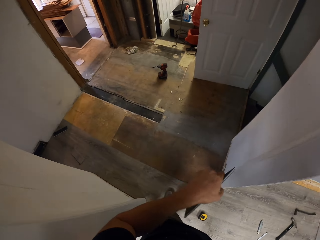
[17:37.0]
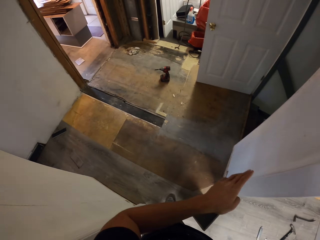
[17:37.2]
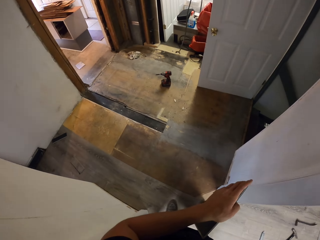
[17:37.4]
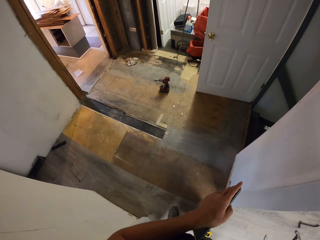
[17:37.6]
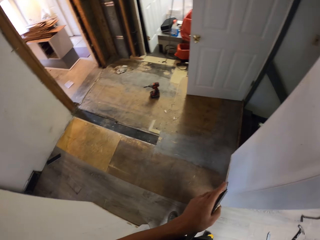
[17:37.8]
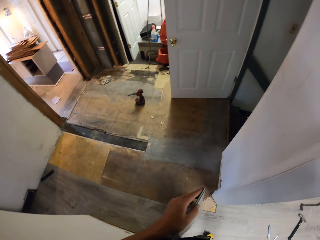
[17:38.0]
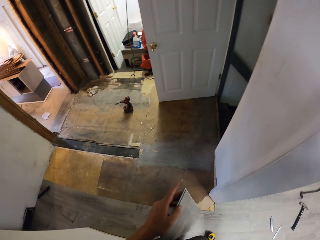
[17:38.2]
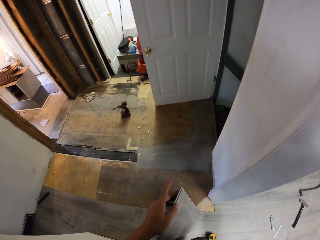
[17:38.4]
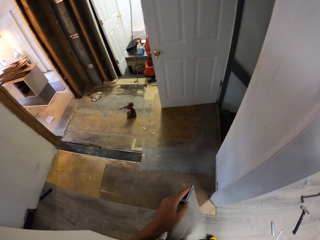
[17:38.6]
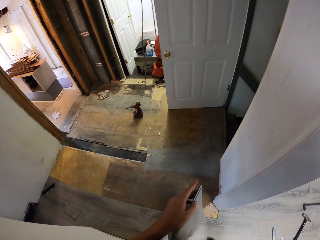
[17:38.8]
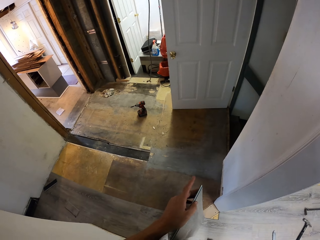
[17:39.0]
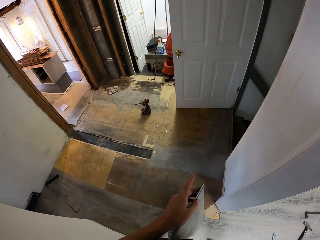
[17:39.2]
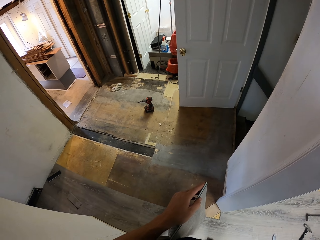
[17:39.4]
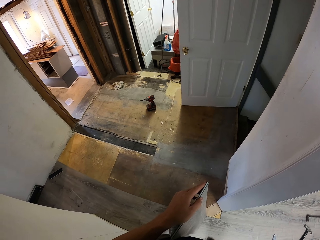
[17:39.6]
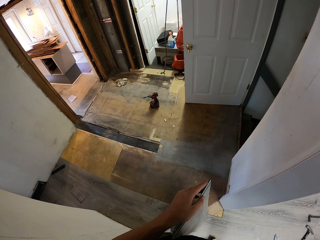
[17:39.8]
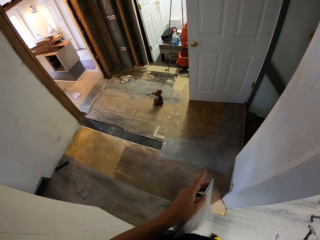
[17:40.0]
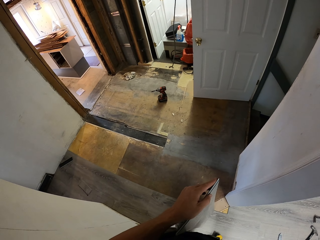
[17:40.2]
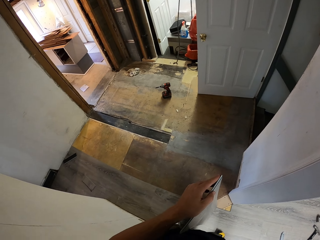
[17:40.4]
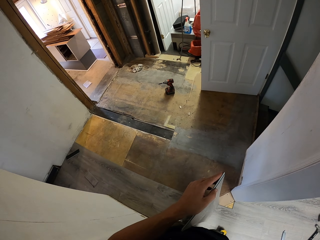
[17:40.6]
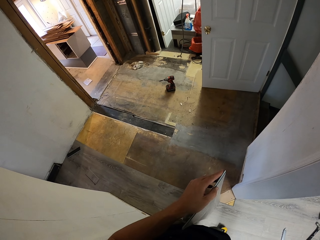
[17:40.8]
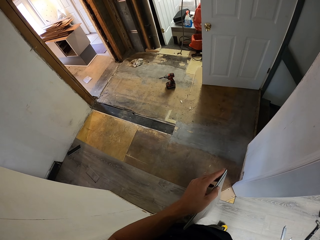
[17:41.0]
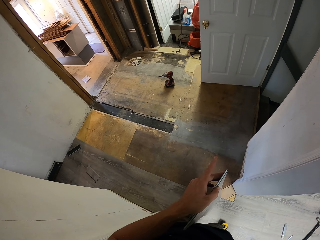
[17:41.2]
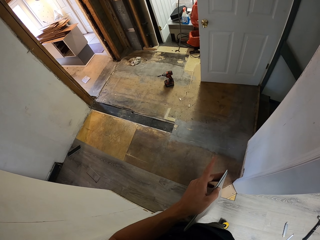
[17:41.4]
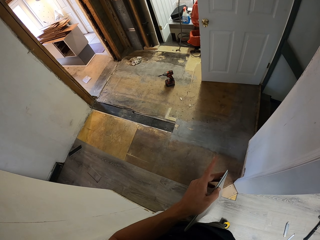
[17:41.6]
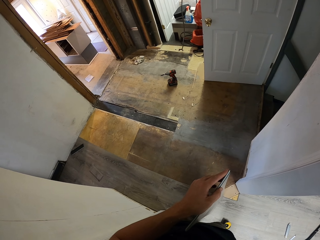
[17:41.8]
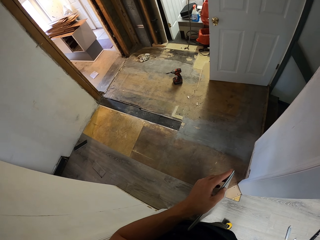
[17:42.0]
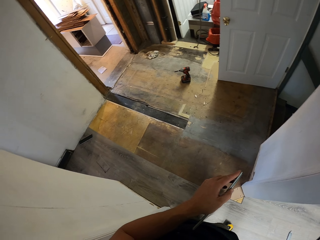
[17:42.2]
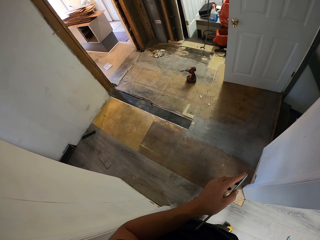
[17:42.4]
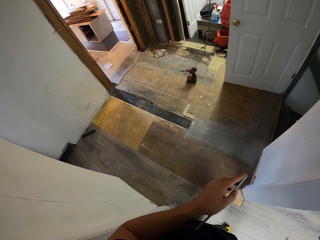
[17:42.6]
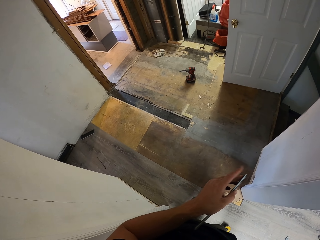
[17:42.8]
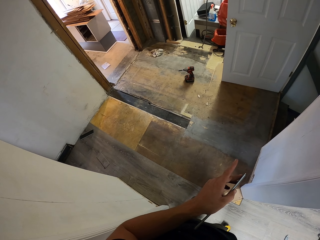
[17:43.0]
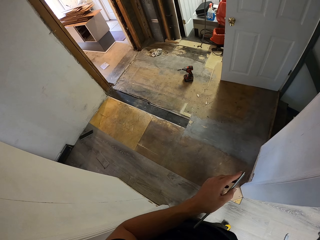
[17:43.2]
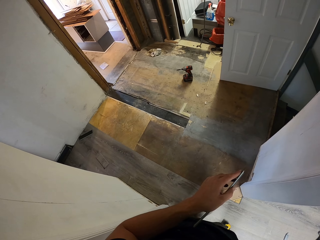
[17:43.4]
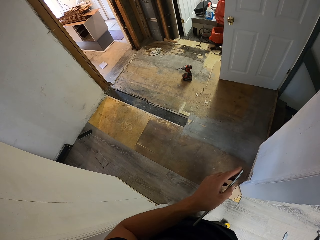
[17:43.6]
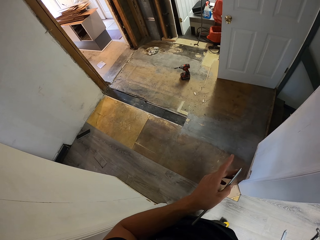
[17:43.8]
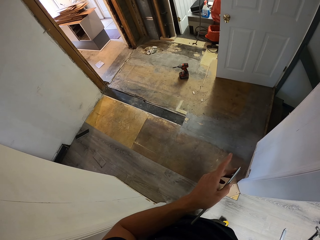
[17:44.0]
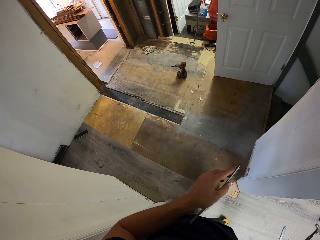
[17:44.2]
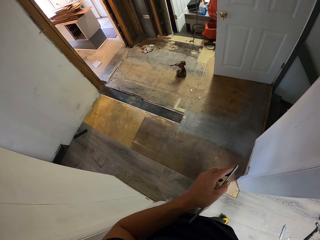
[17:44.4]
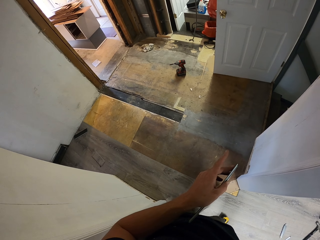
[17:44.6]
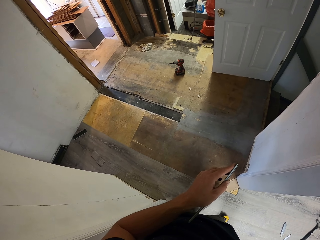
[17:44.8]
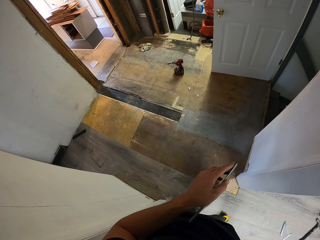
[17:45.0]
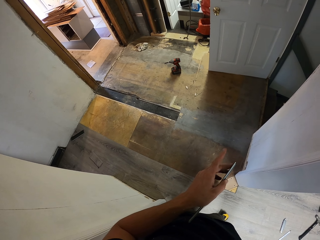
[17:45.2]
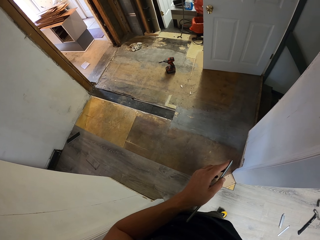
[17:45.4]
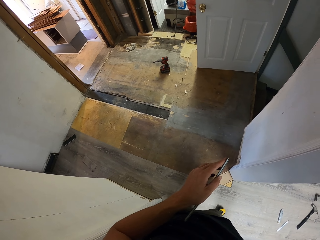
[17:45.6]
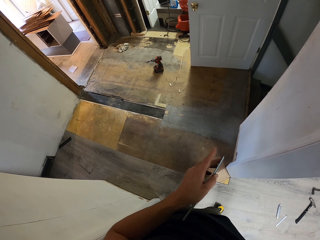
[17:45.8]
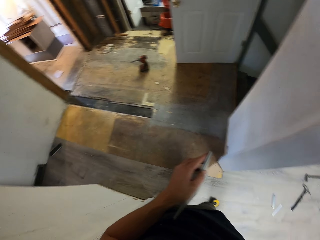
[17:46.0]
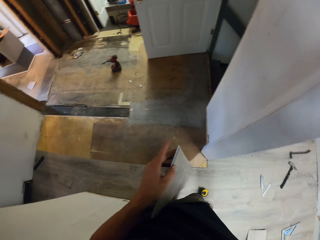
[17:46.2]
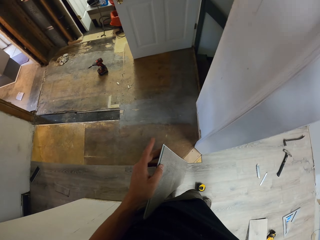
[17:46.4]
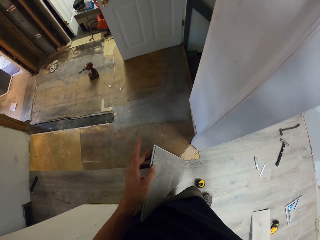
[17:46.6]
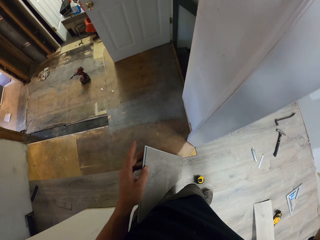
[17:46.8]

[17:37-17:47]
The camera wearer stares at the tile. They tap the tile with the left hand finger.

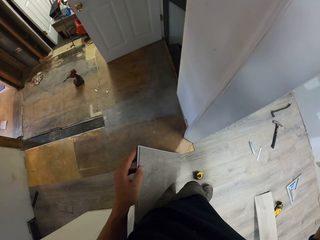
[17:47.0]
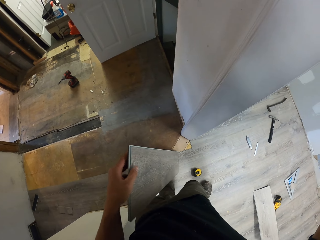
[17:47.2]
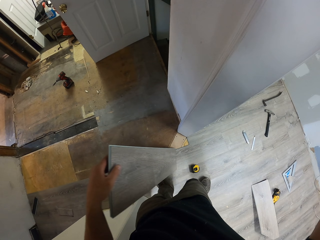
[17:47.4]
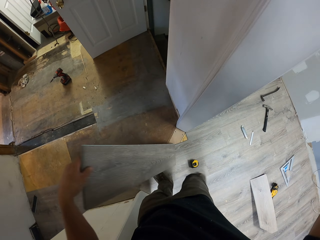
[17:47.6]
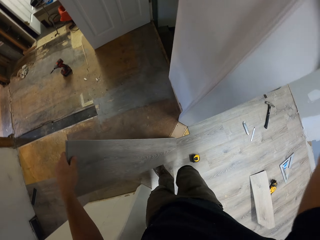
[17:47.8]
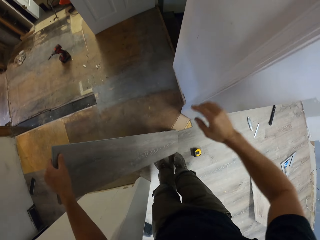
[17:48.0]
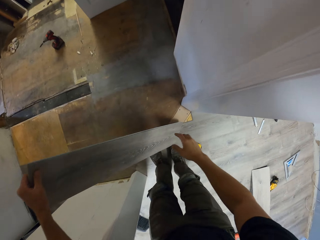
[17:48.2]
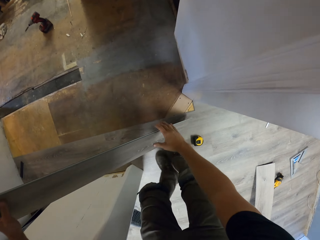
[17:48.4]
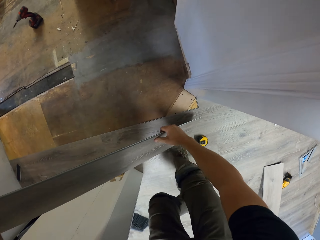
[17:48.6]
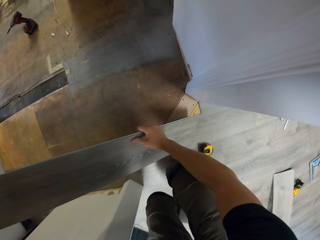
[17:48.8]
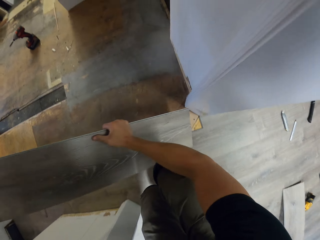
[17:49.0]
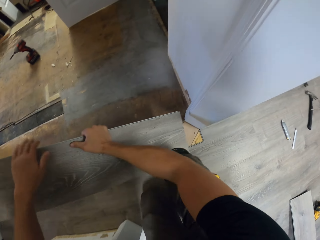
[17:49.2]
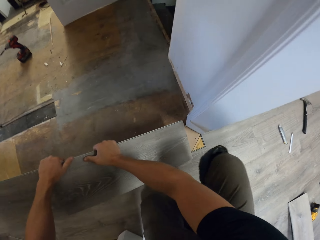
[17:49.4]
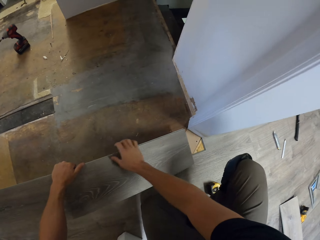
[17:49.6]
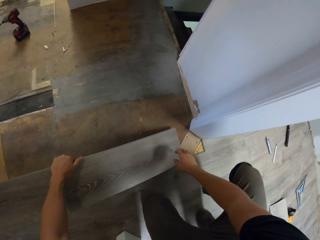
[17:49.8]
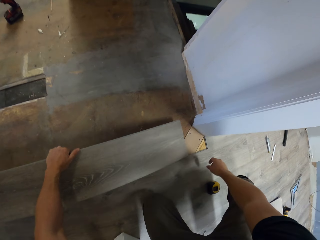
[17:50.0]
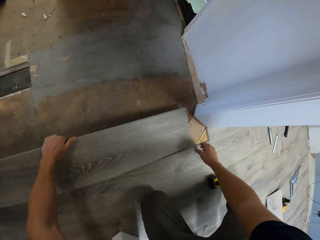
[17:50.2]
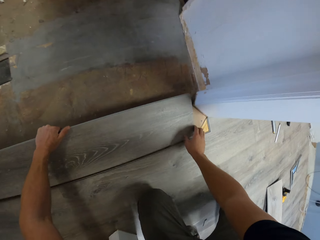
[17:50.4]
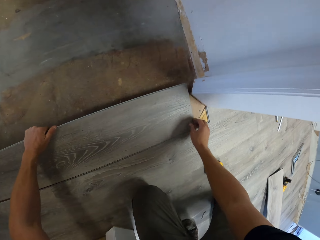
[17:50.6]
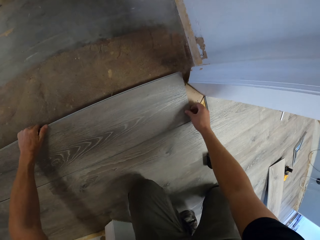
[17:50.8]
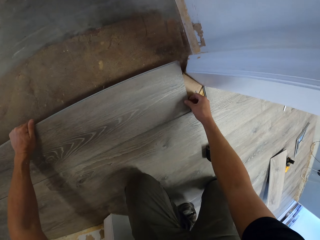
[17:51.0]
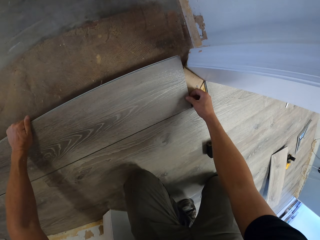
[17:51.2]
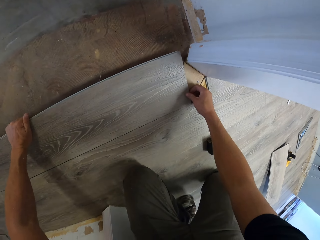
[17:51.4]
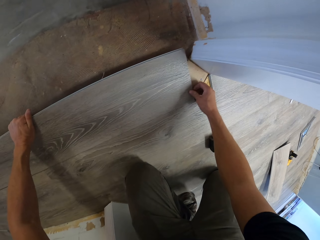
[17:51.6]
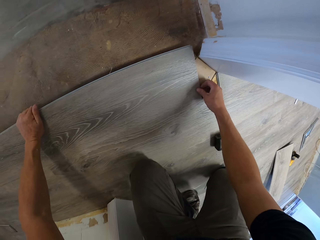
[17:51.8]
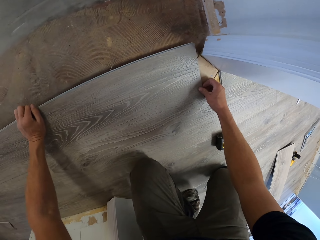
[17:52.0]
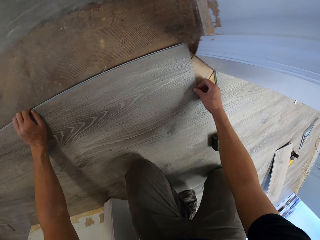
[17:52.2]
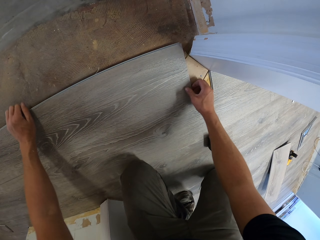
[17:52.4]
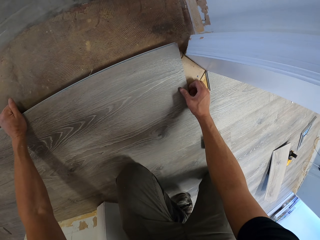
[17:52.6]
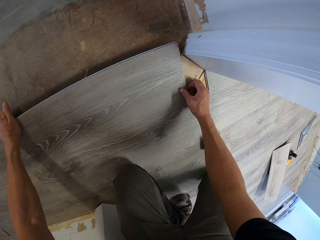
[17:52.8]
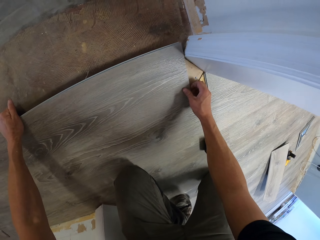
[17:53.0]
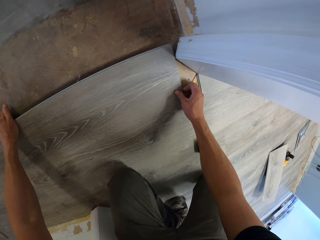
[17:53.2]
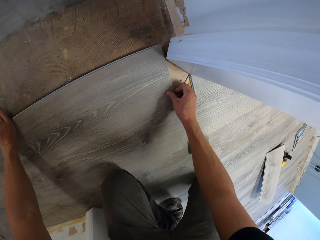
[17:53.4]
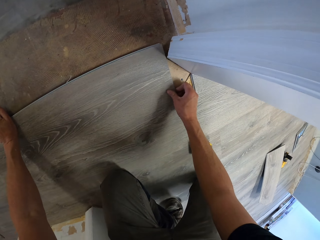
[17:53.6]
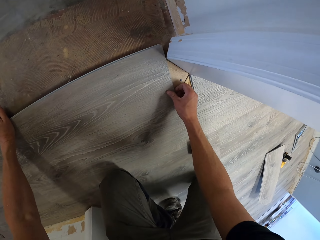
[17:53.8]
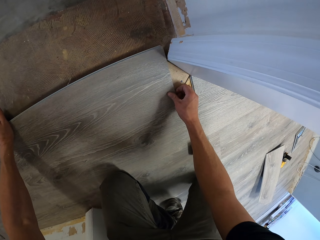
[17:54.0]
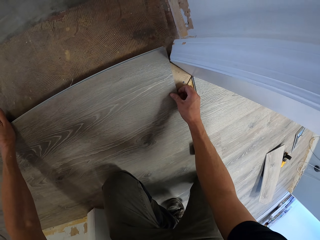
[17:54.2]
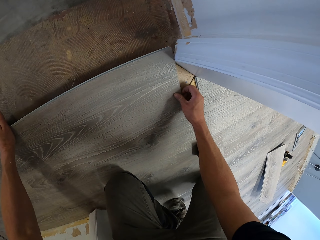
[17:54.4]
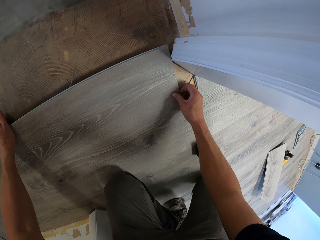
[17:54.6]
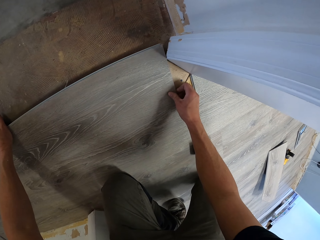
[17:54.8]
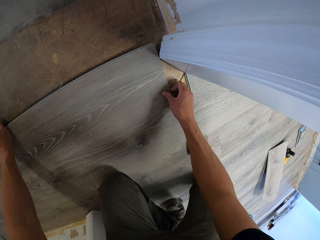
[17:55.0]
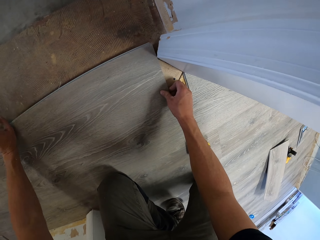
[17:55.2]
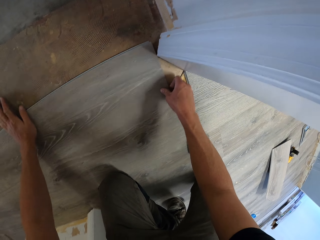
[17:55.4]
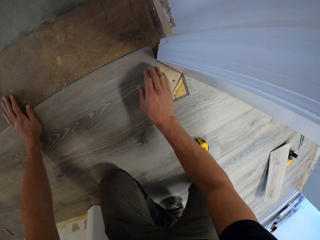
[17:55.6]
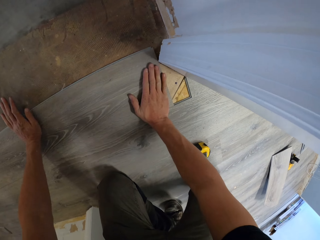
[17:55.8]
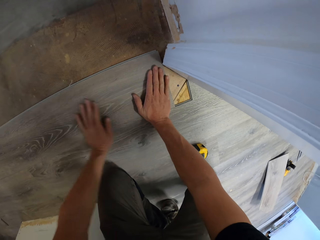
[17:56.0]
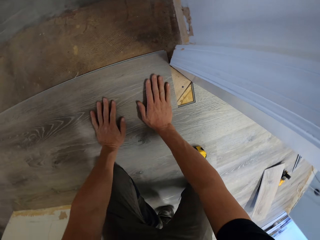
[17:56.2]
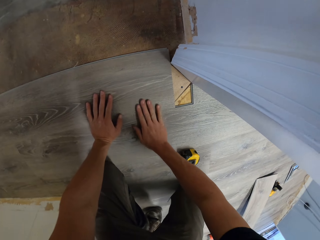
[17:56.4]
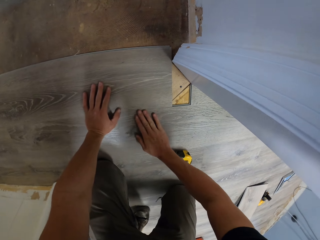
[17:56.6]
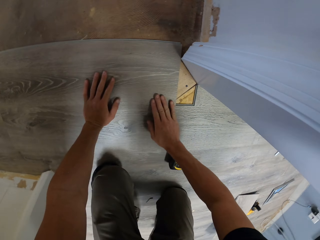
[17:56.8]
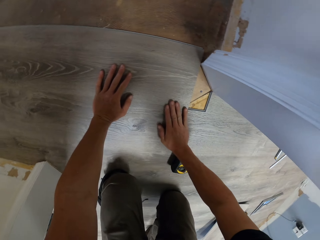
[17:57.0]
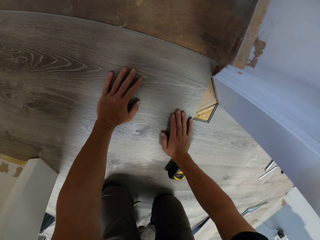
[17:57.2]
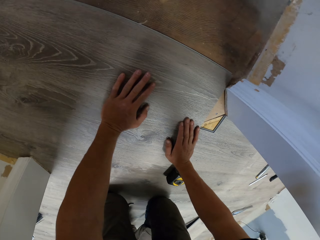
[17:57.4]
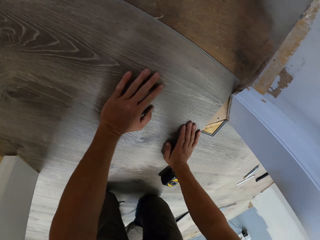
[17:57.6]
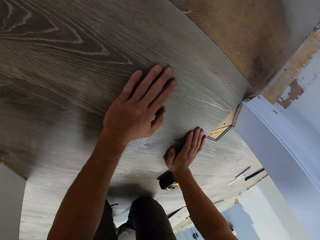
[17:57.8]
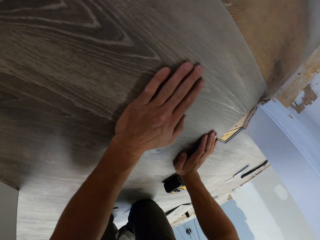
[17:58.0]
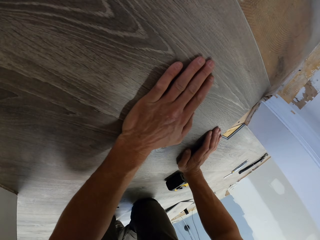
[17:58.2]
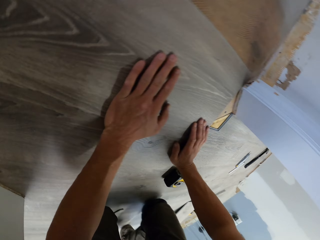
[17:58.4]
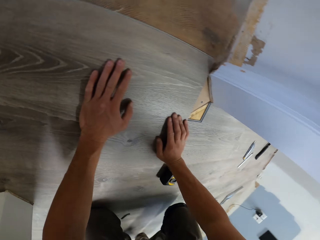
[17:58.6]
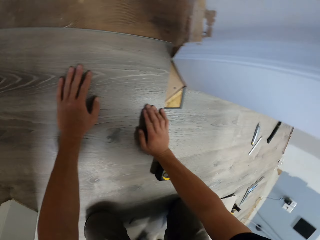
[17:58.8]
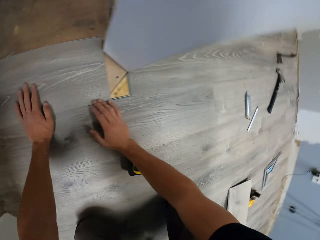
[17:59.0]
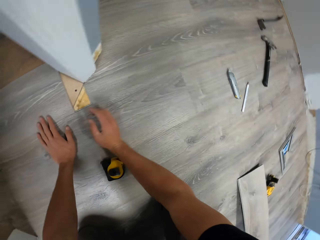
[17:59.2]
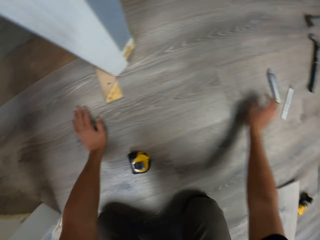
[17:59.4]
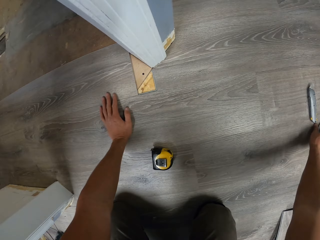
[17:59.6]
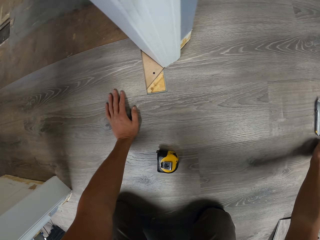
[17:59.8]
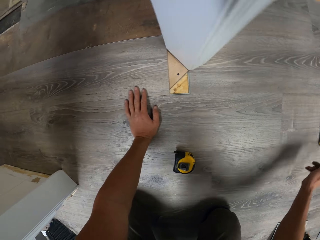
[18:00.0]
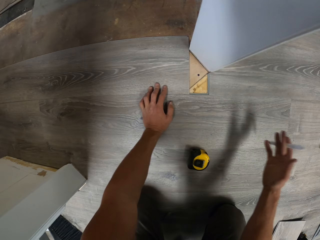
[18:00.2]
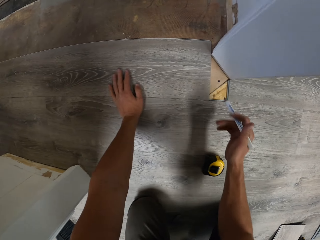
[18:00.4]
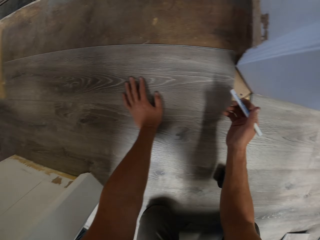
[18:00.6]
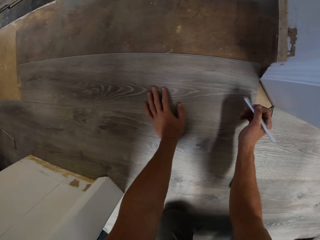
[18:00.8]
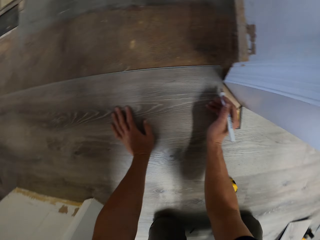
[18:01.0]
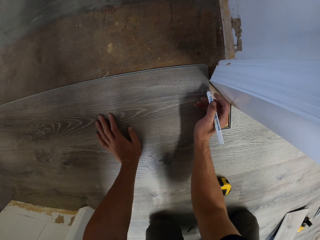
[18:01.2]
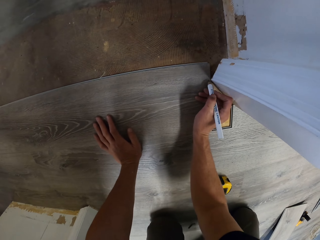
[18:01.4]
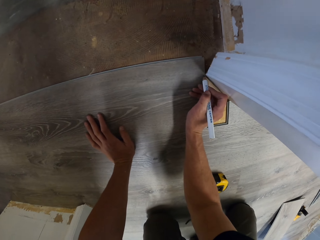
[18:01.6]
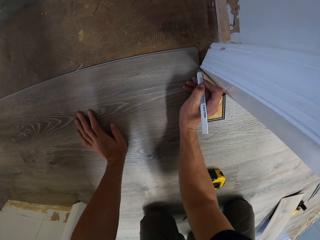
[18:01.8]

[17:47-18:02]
The camera wearer swings the right hand. They hold the tile with the right hand. They fit the tile on the floor. They install the floor. They stare at the tile. They pick up a tile scribe with the right hand.
